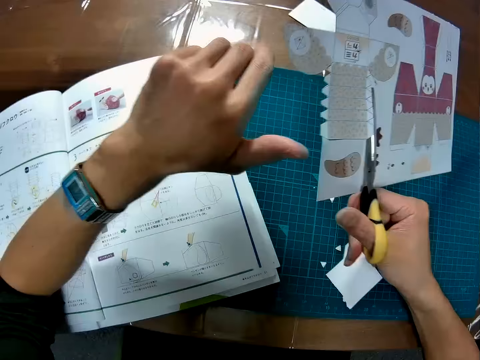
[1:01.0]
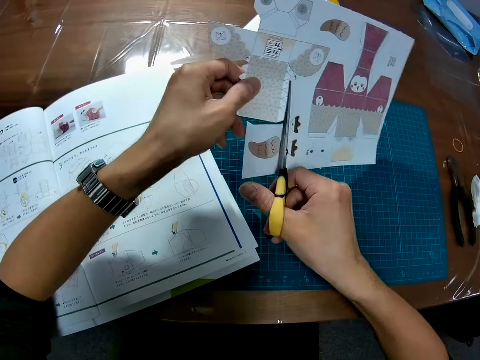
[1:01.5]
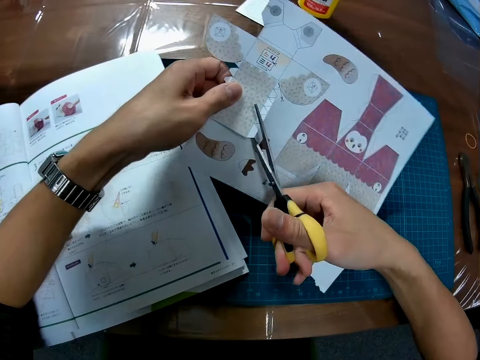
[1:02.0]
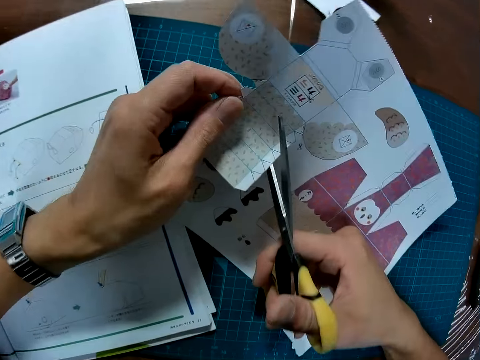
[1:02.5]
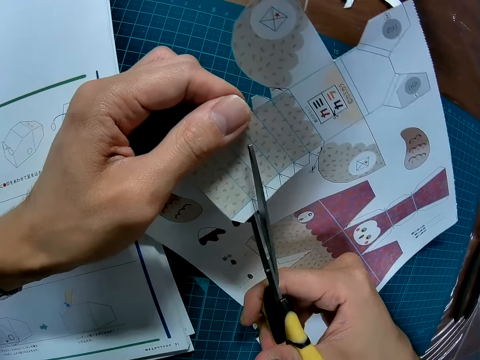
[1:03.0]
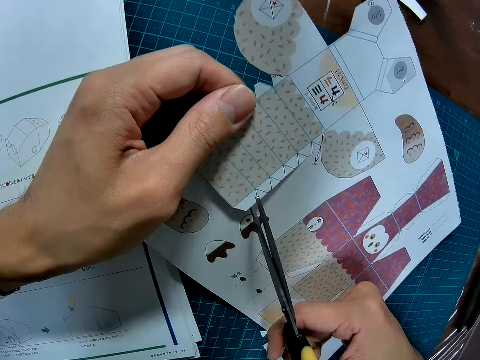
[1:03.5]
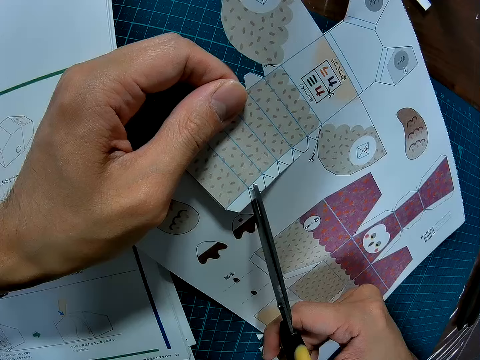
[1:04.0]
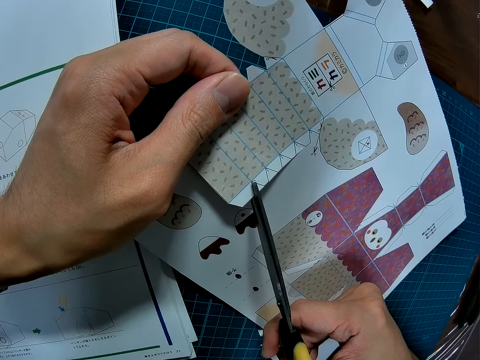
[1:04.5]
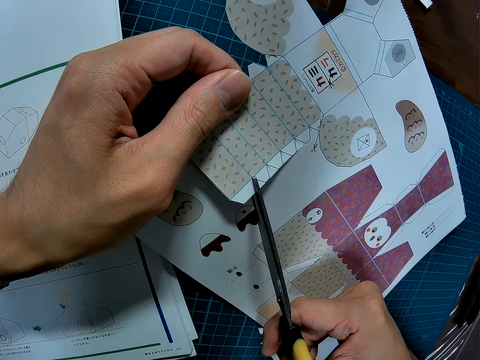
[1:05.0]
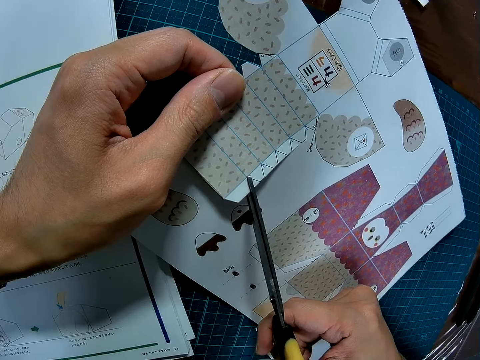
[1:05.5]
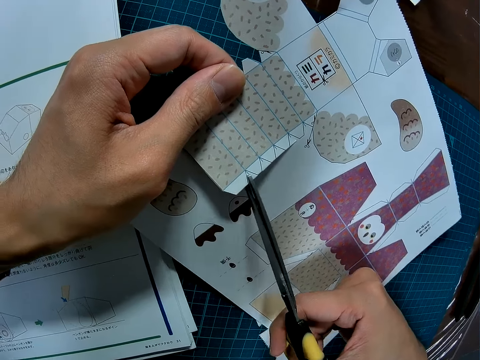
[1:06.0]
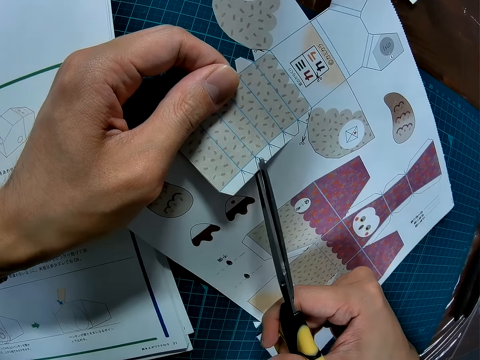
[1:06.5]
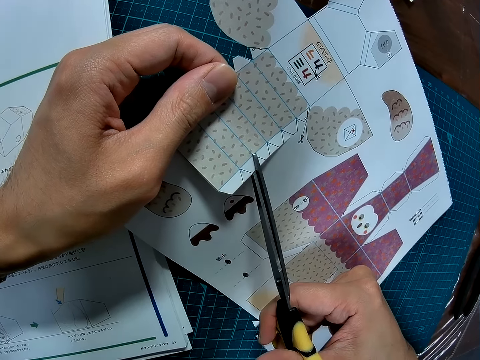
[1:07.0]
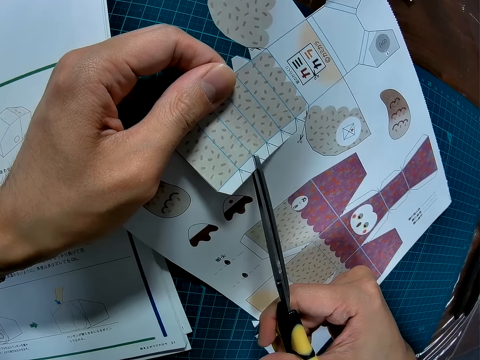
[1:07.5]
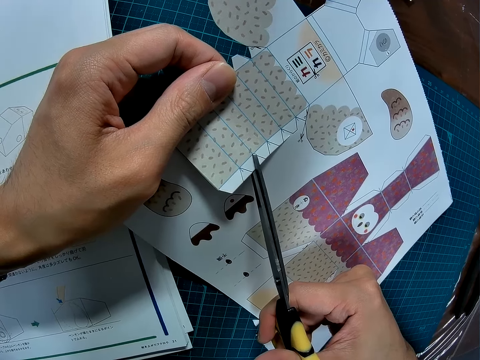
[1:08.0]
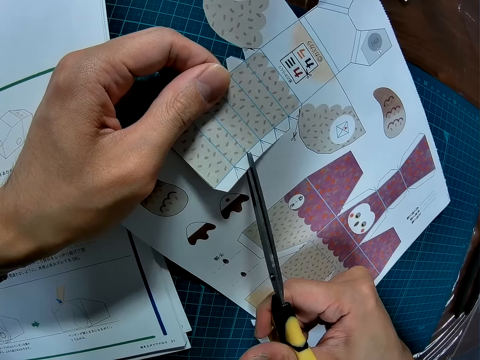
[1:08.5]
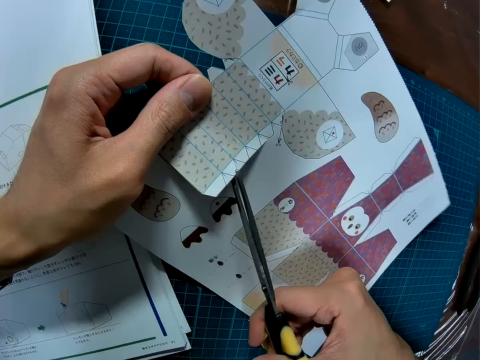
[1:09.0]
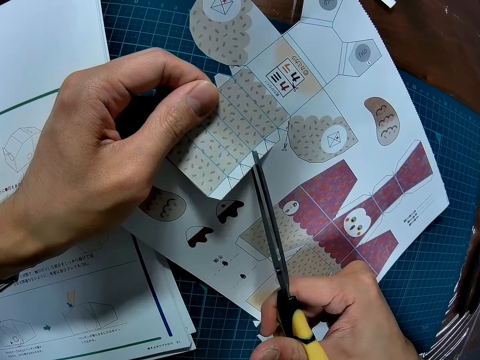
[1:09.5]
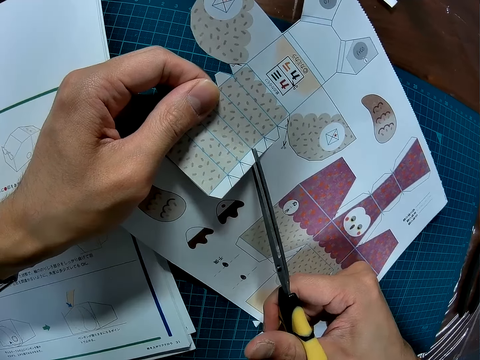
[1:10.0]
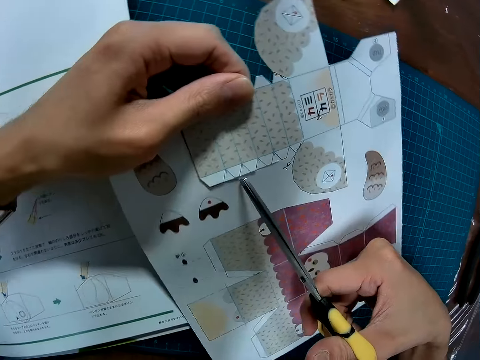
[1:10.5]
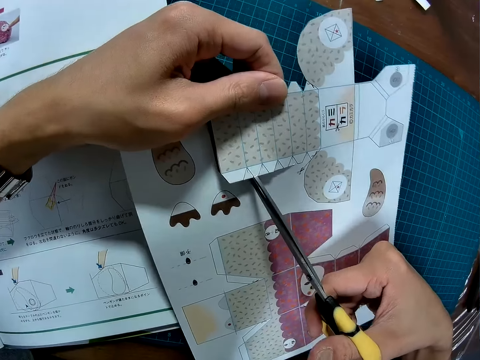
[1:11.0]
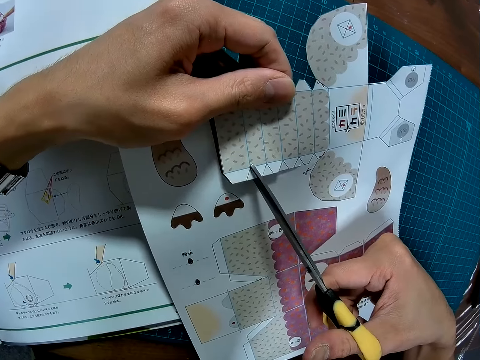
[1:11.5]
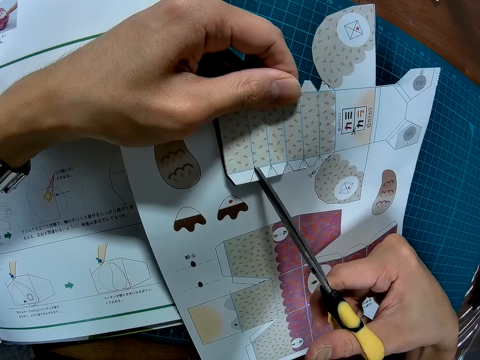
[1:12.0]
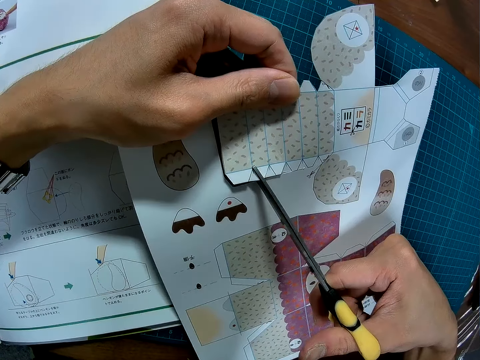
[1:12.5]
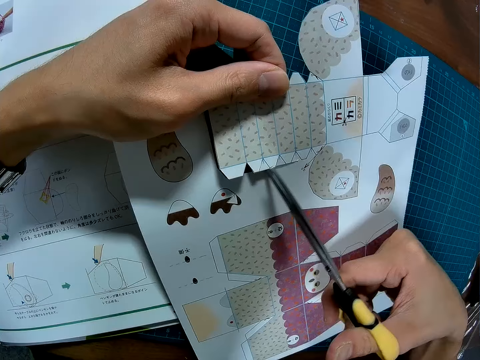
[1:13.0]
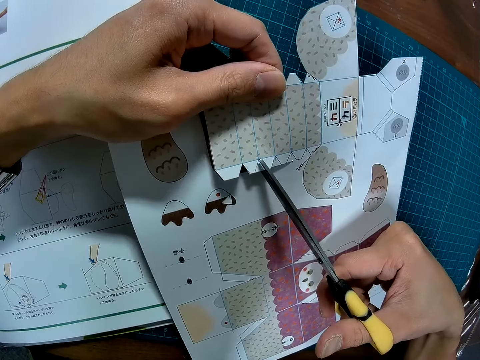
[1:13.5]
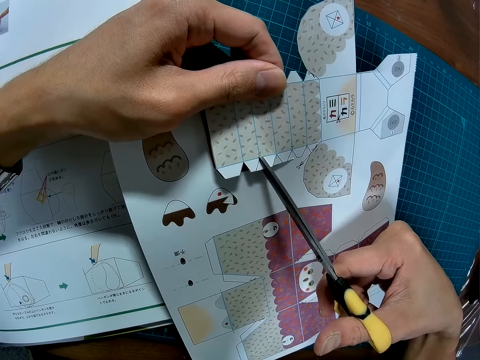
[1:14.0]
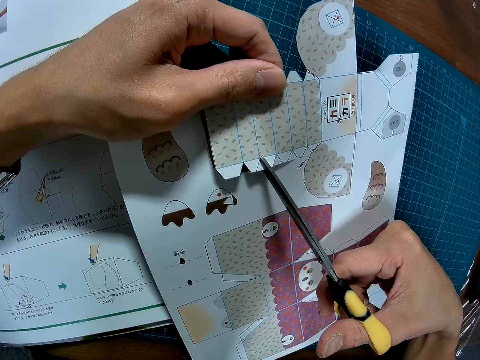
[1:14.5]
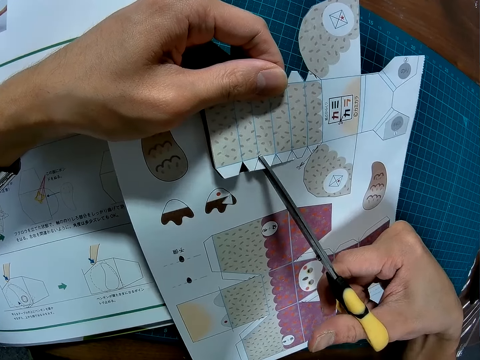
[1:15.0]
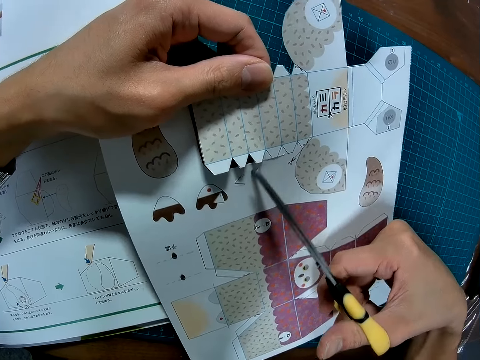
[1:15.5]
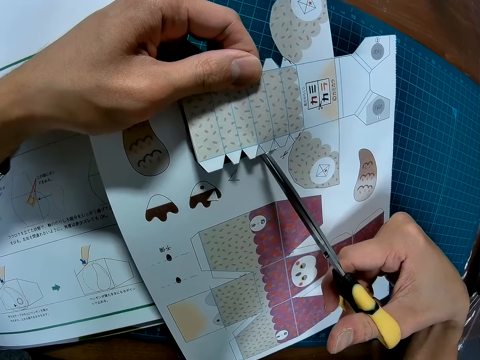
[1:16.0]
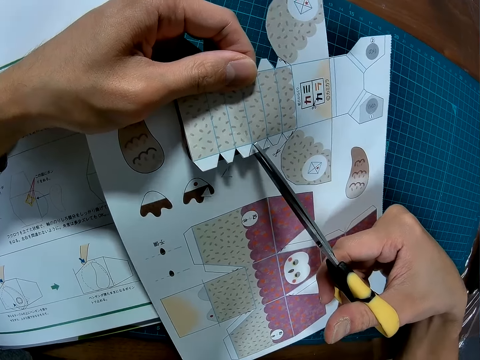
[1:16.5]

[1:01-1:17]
The camera wearer turns the craft paper. They cut the craft paper with scissors. They turn the craft paper. They cut the craft paper with the scissors.

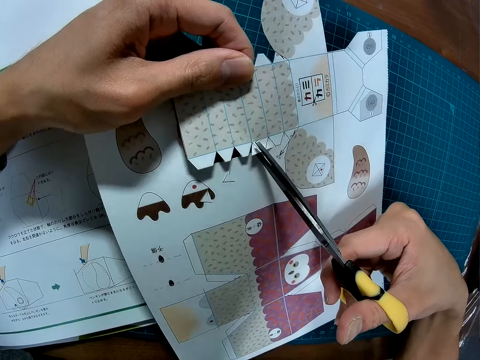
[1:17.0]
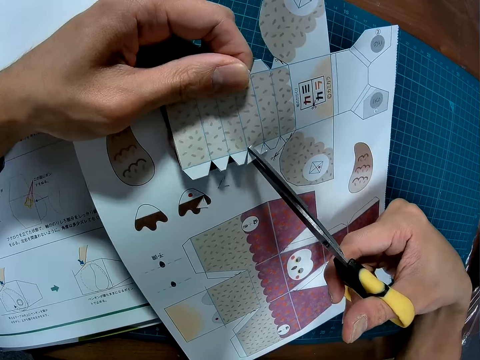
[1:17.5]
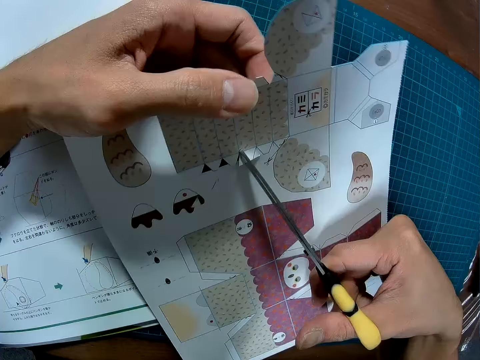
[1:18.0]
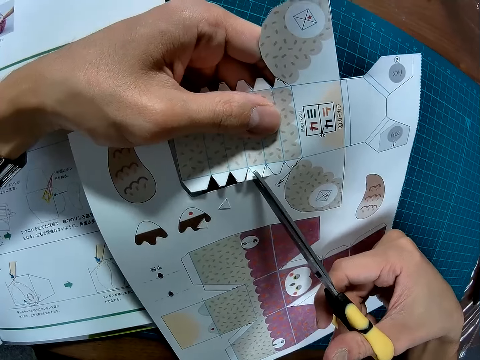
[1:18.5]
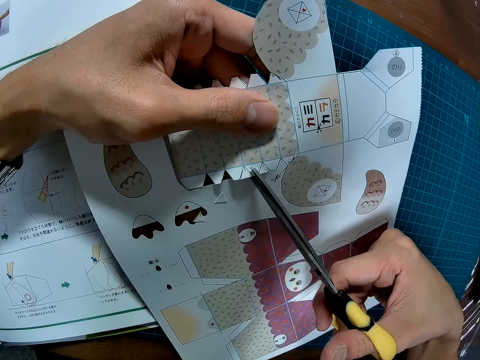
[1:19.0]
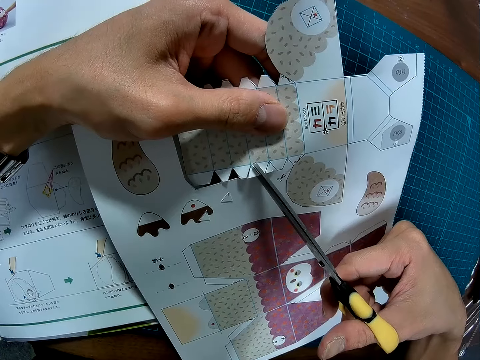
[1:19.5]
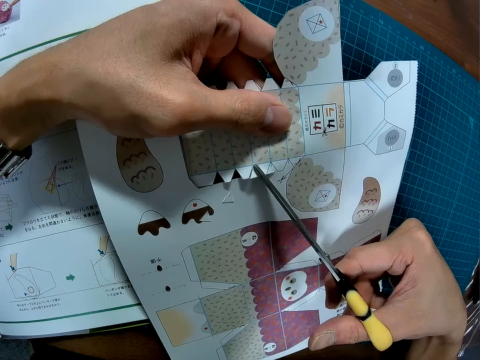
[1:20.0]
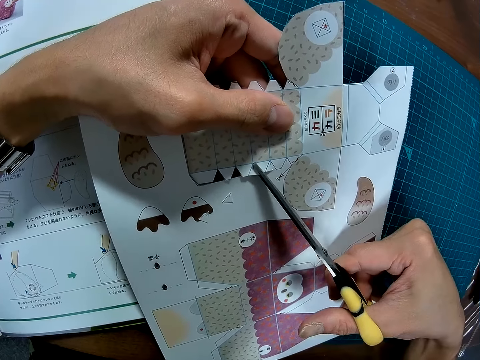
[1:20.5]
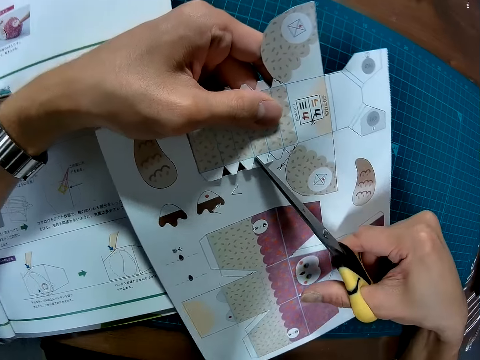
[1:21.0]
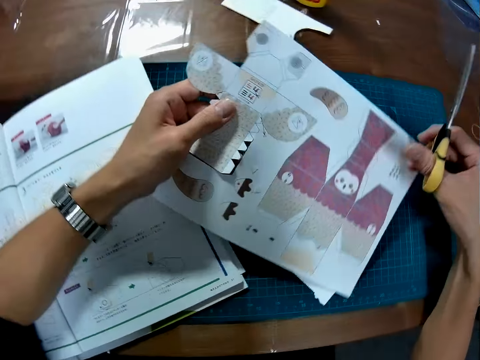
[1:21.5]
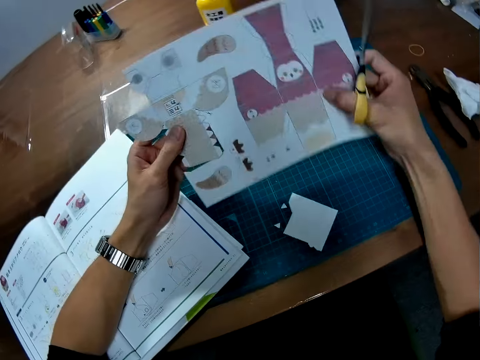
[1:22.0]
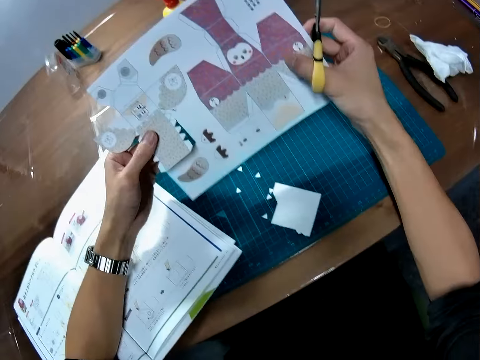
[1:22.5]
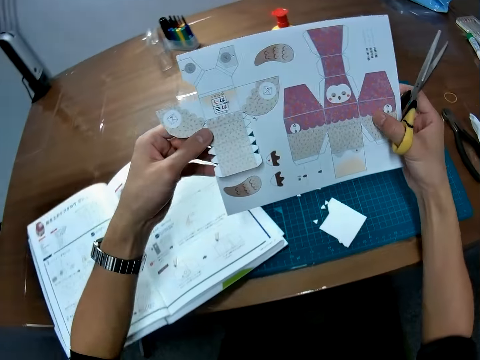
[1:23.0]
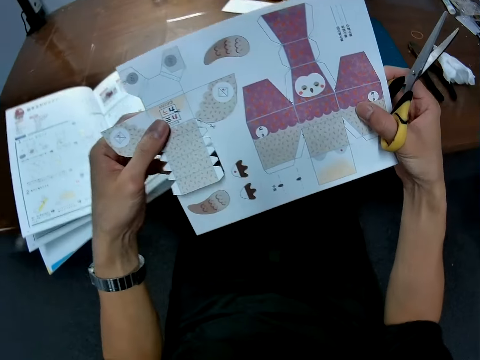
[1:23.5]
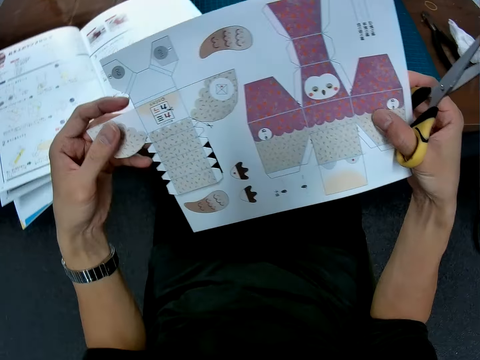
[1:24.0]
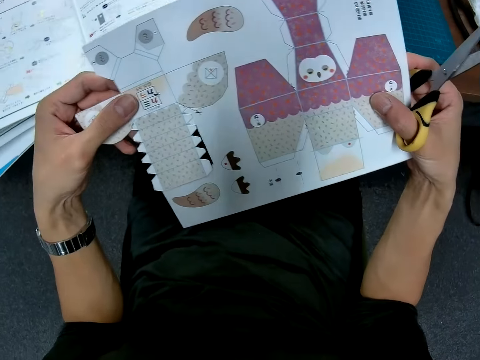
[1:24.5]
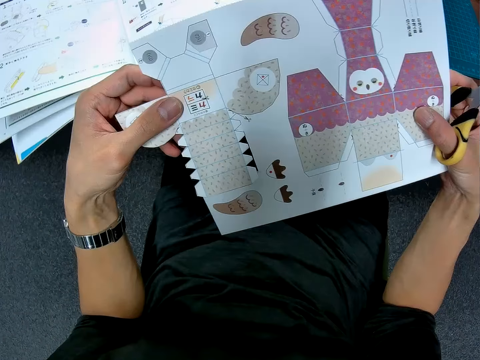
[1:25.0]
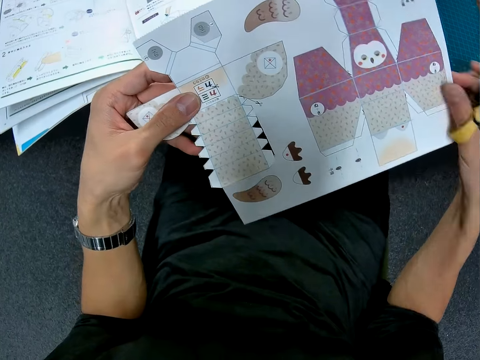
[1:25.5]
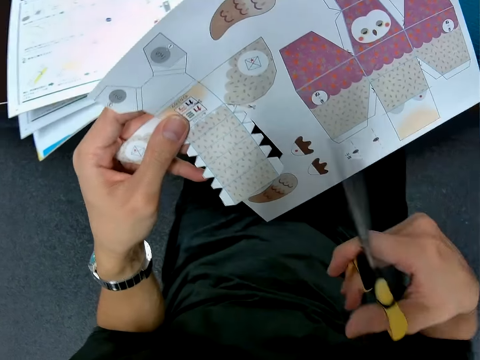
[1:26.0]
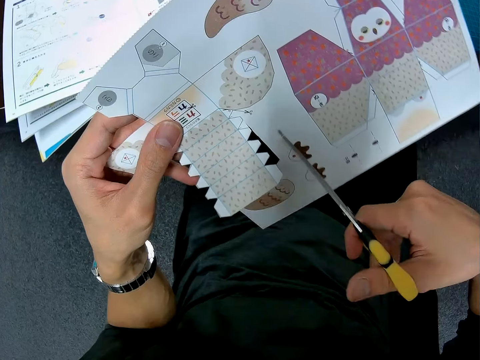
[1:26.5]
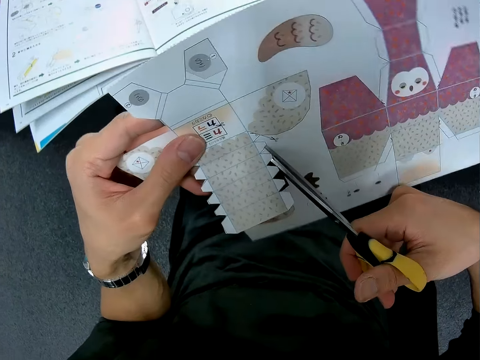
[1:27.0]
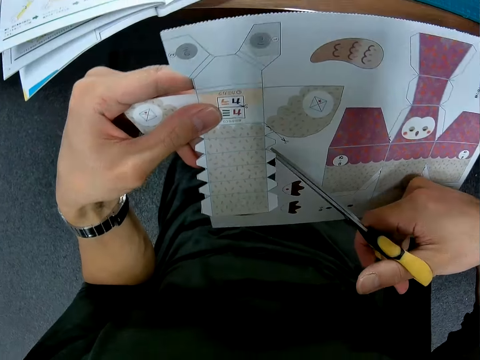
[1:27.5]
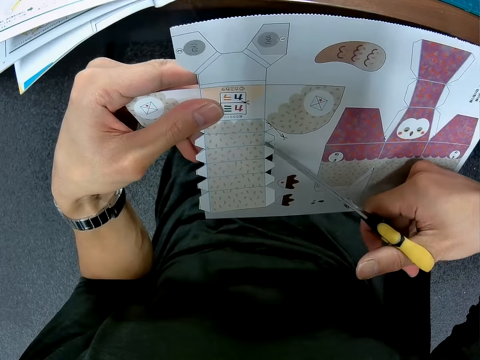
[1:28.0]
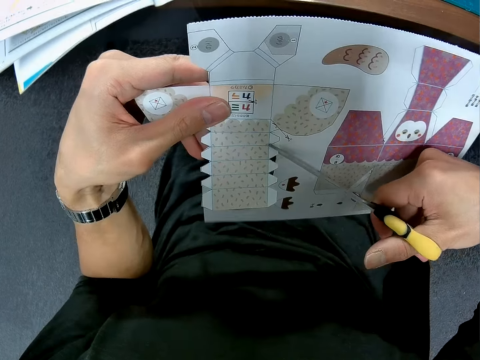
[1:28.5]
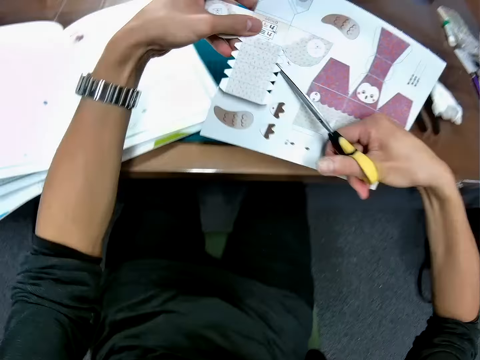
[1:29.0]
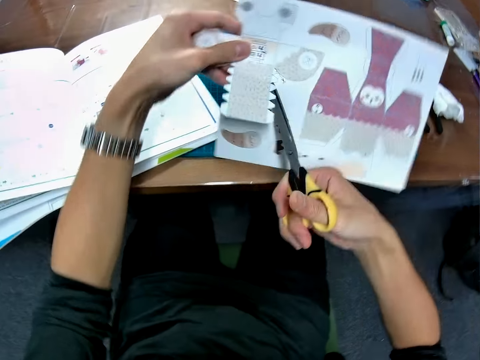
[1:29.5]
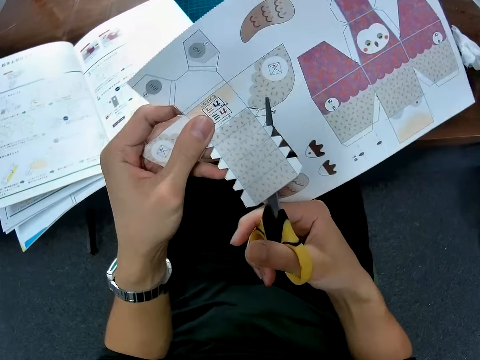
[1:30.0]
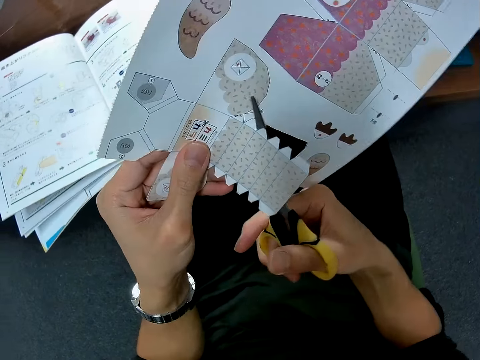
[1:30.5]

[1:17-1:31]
The camera wearer turns the craft paper. They hold the sheet with both hands. They cut out the puzzle piece with the scissors. They straighten the craft paper.
